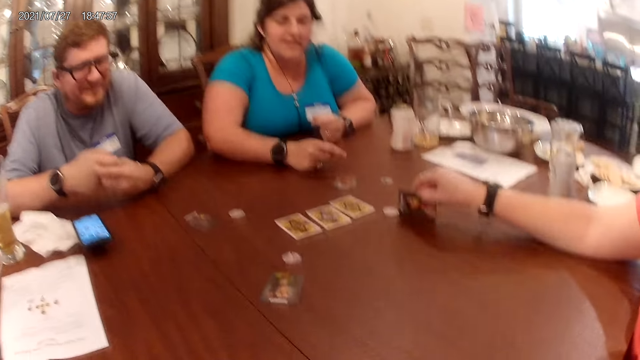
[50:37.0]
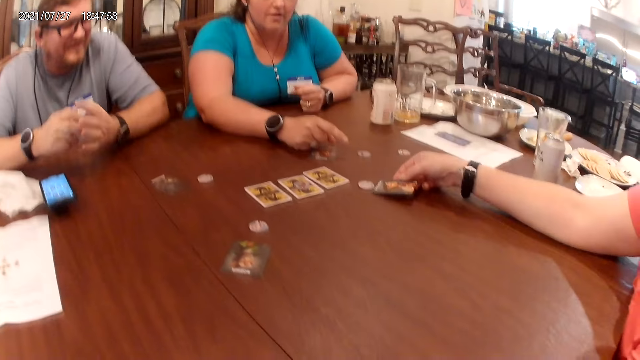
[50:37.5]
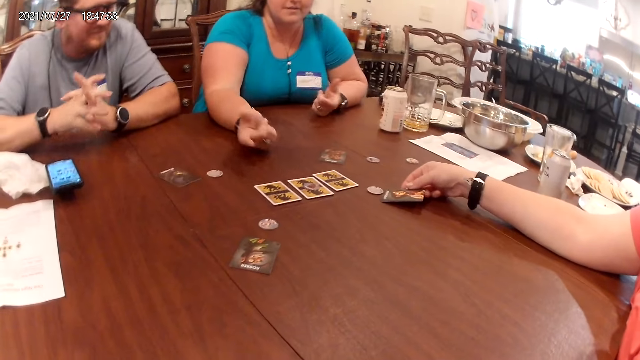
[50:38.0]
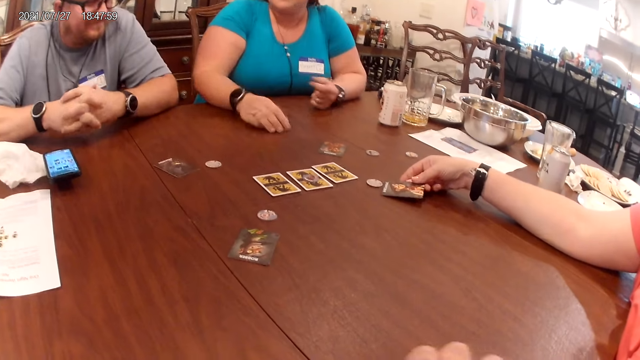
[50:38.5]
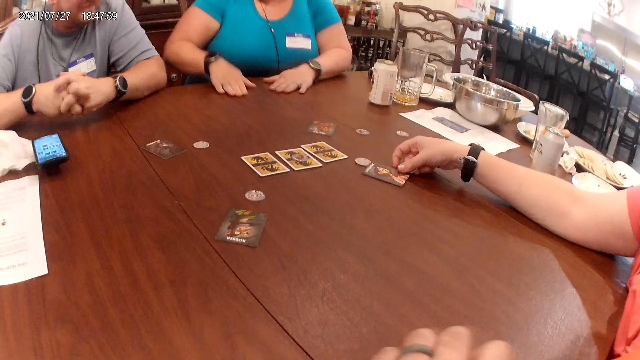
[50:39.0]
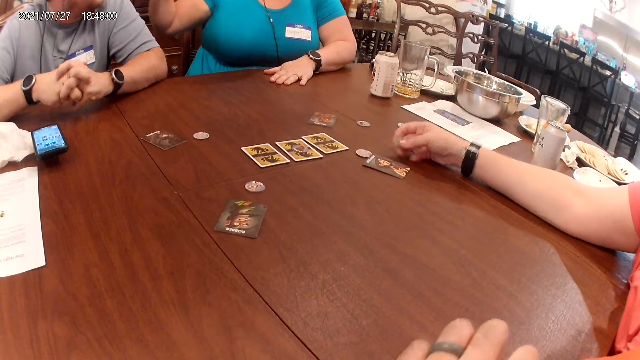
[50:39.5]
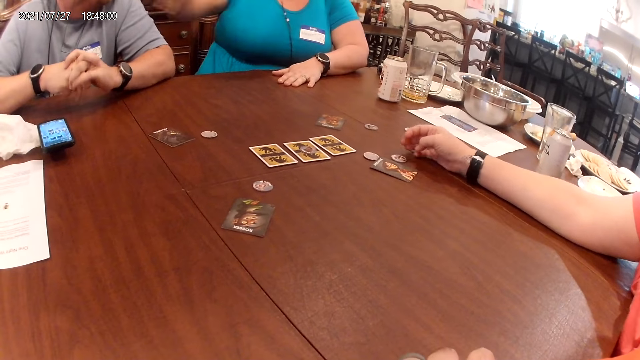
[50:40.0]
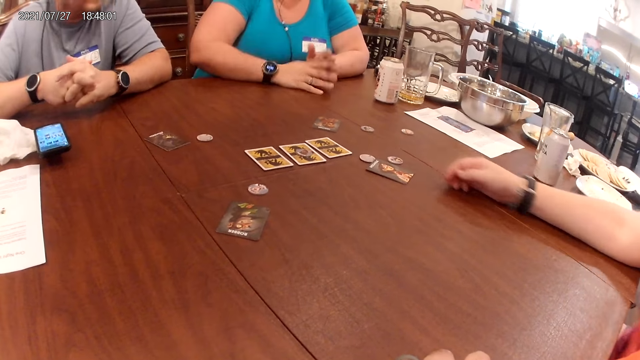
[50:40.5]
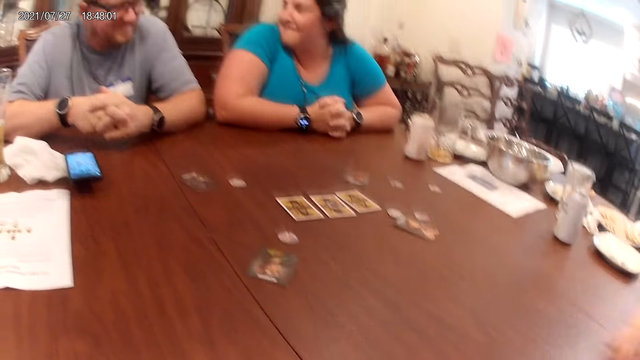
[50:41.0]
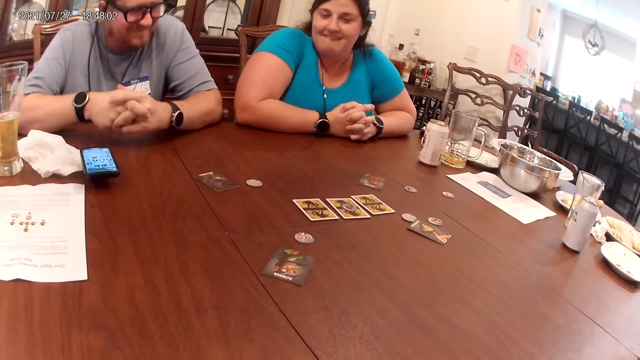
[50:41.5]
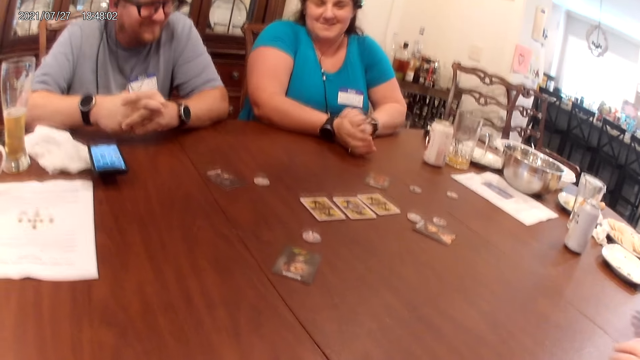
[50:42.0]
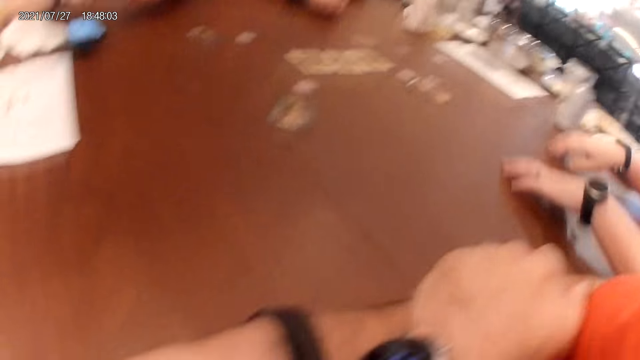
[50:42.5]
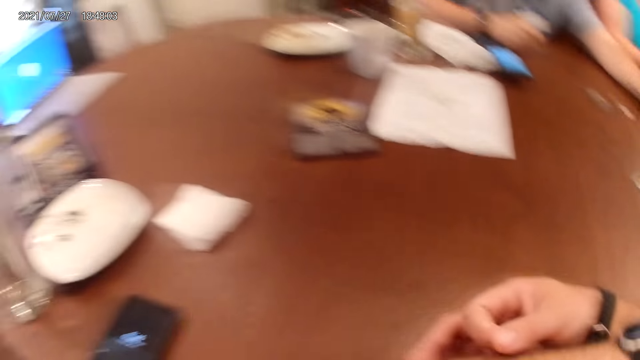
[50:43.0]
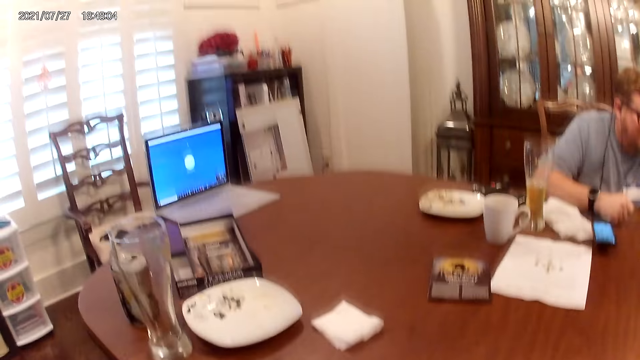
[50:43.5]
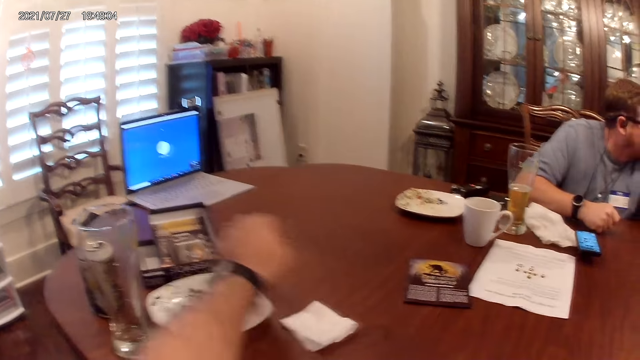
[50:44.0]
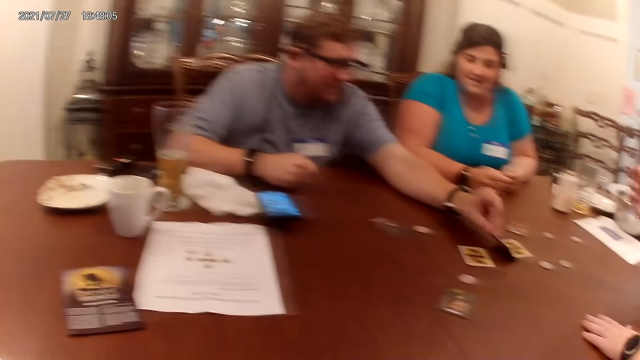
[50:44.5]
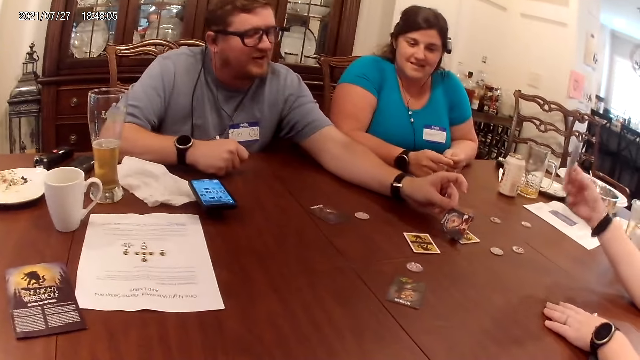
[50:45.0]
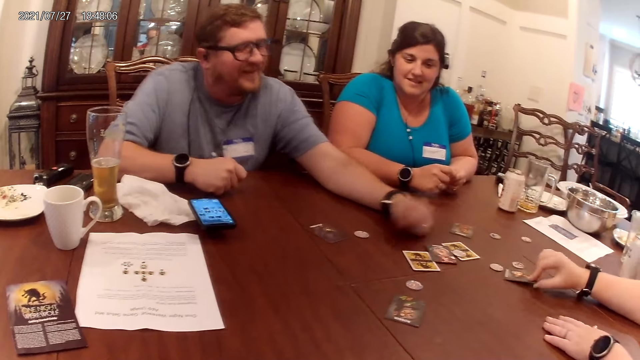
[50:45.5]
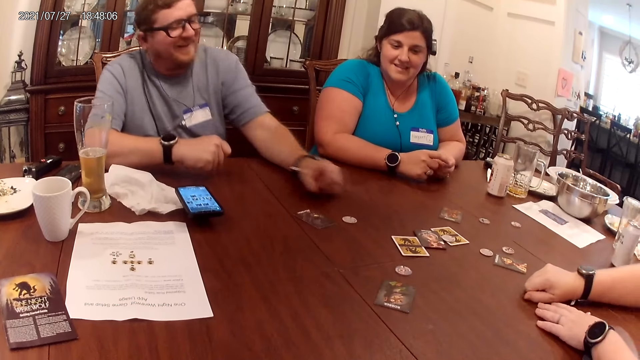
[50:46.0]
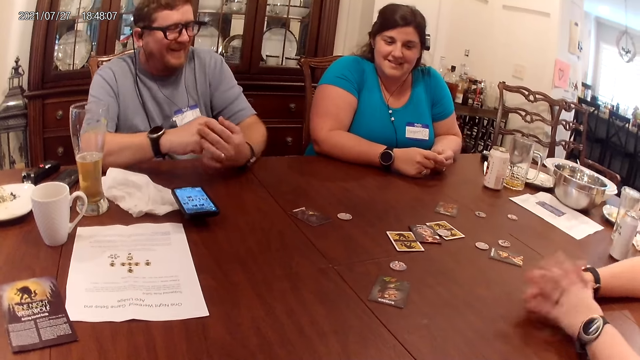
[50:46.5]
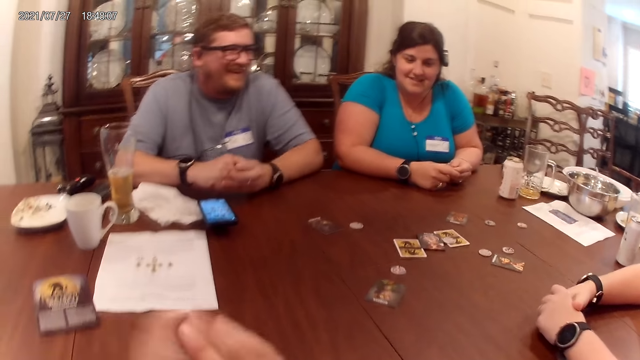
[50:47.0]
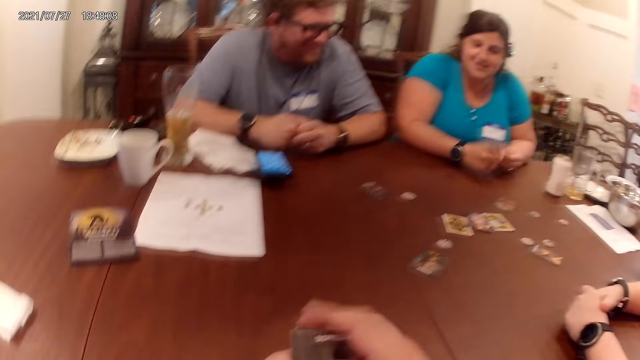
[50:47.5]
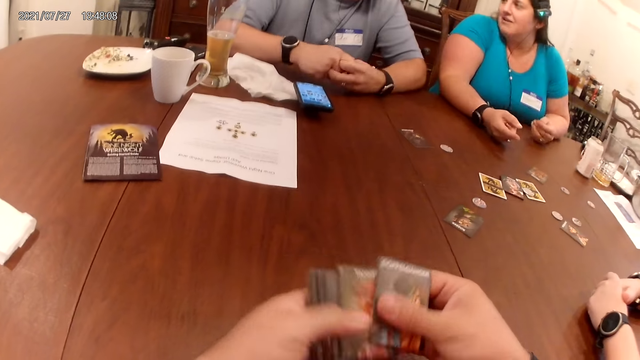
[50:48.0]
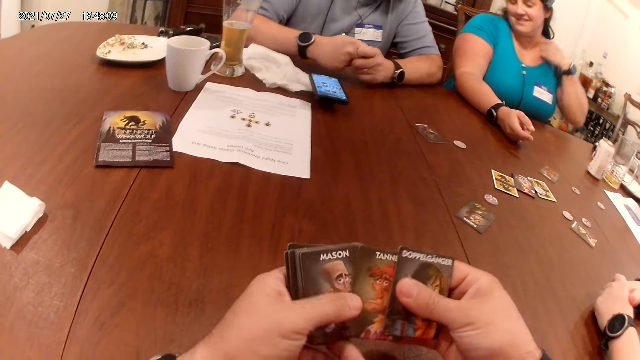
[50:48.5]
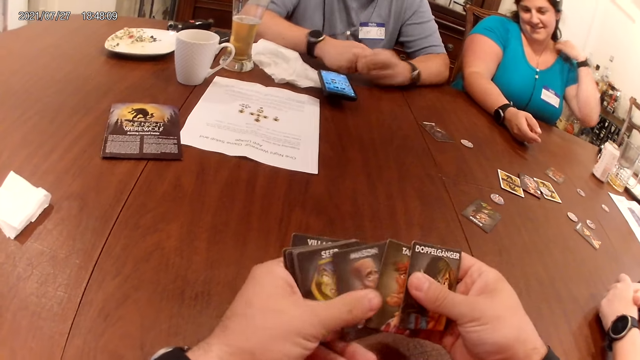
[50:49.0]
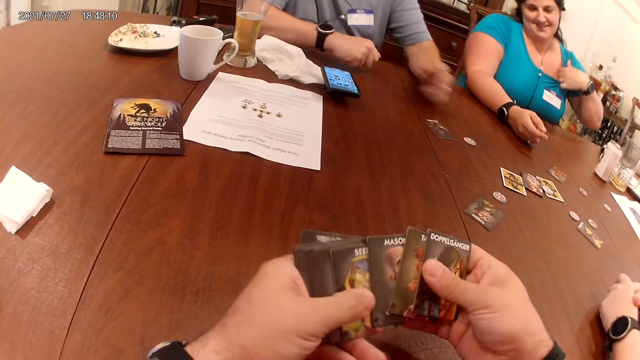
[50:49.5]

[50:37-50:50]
A woman drops a token on the table. Another woman taps the table with both hands. The first woman flips a chip on the table with her right hand. The camera wearer picks some cards from a carton on the table with his left hand. A man flips a card on the table with his left hand. The first woman drops a card on the table with her right hand. The camera wearer picks up a card. He arranges some cards with his hands.

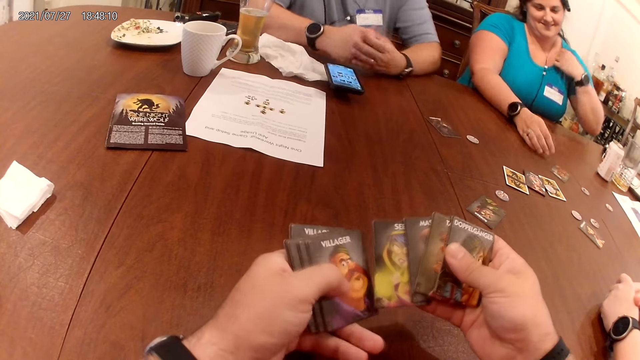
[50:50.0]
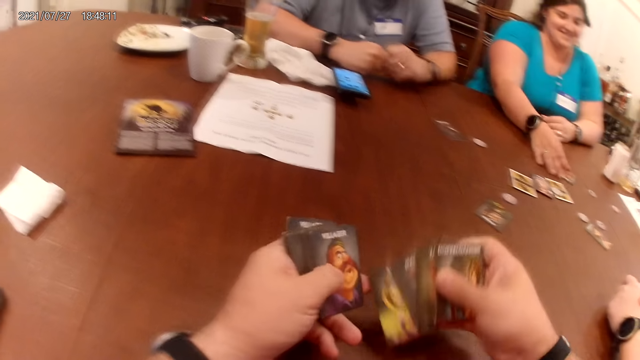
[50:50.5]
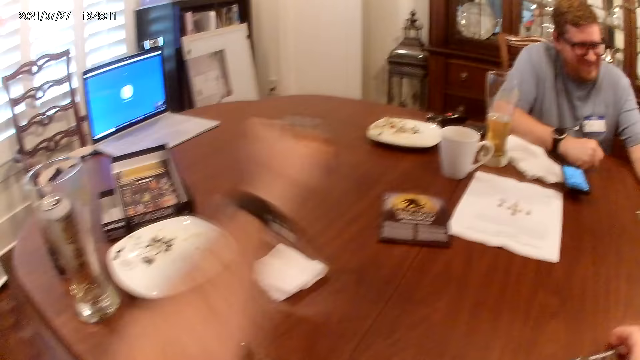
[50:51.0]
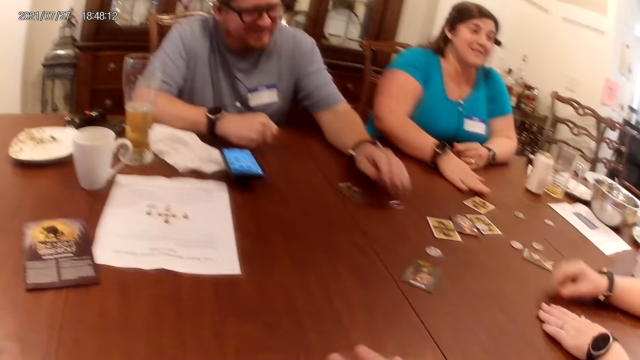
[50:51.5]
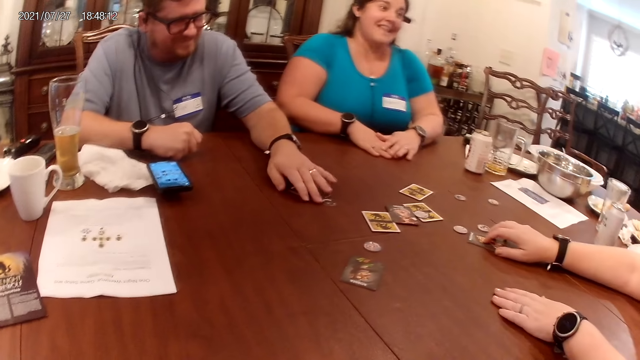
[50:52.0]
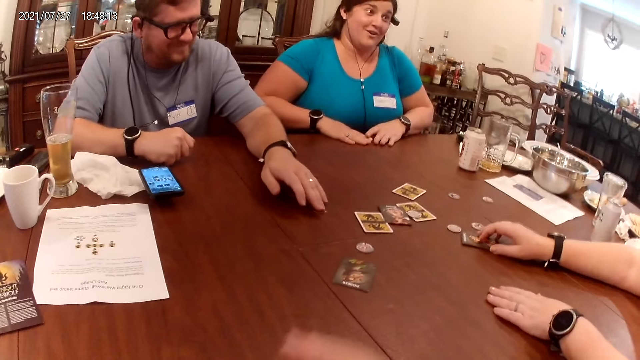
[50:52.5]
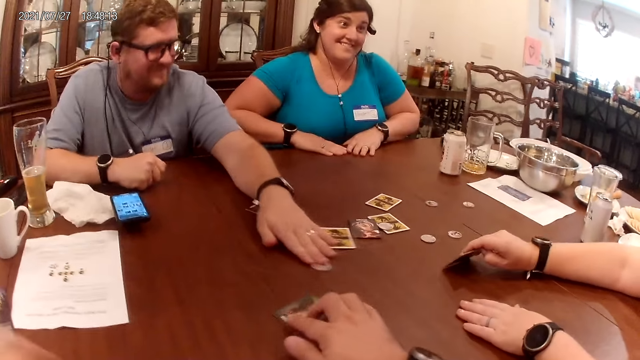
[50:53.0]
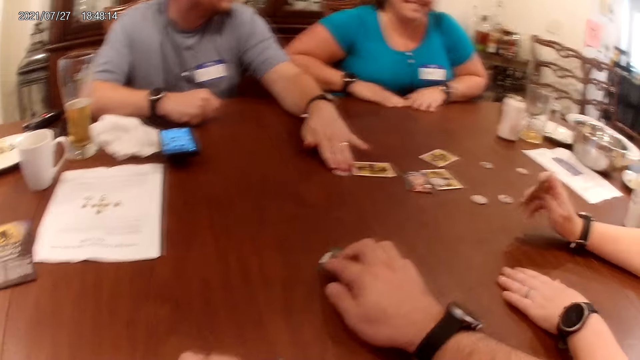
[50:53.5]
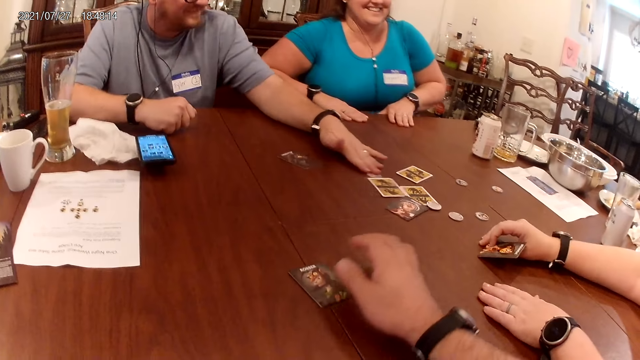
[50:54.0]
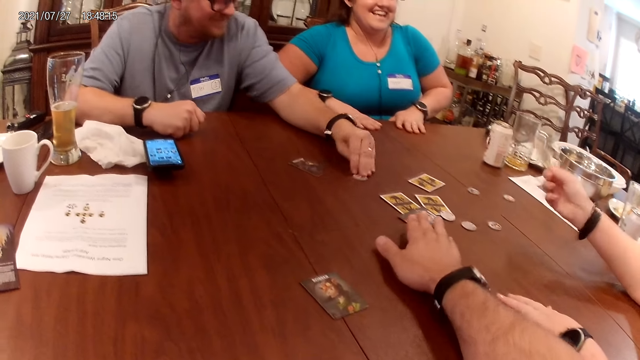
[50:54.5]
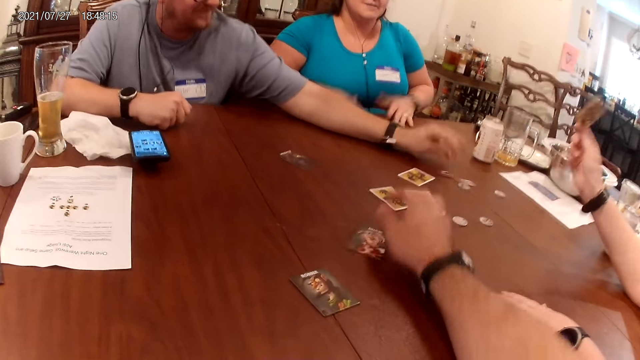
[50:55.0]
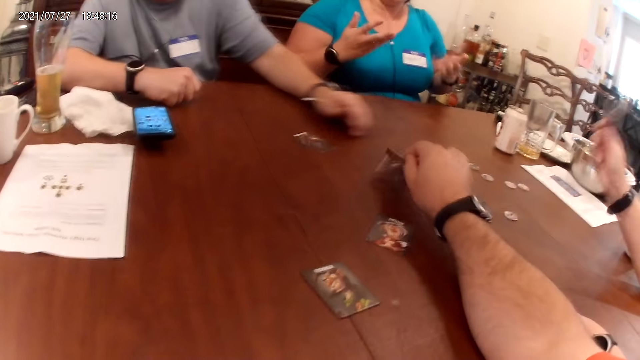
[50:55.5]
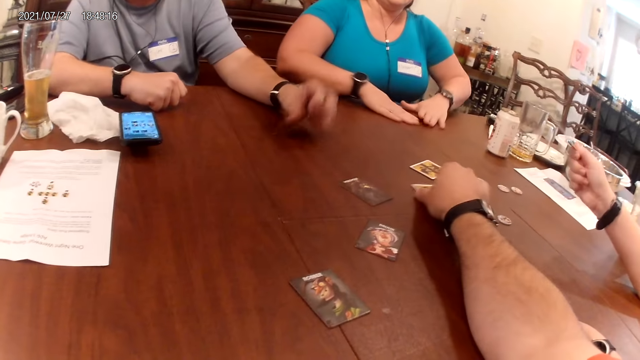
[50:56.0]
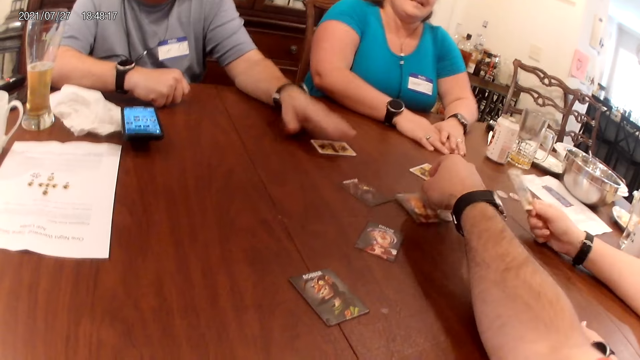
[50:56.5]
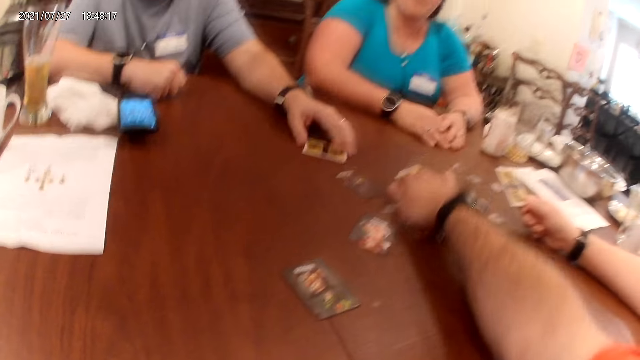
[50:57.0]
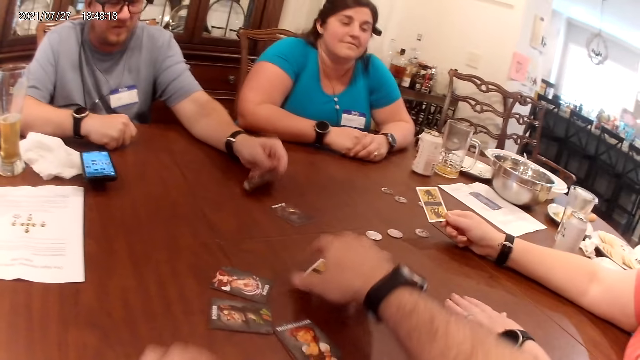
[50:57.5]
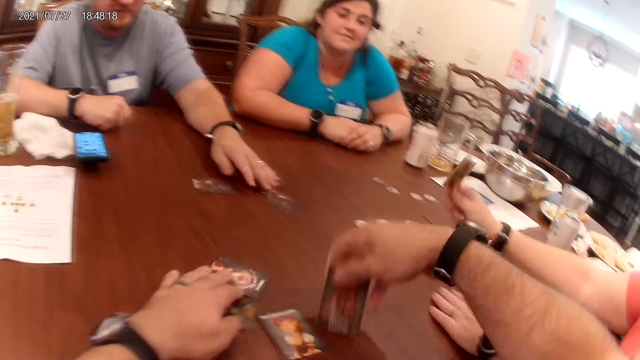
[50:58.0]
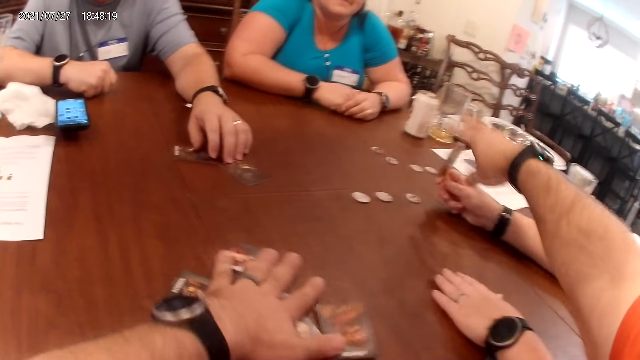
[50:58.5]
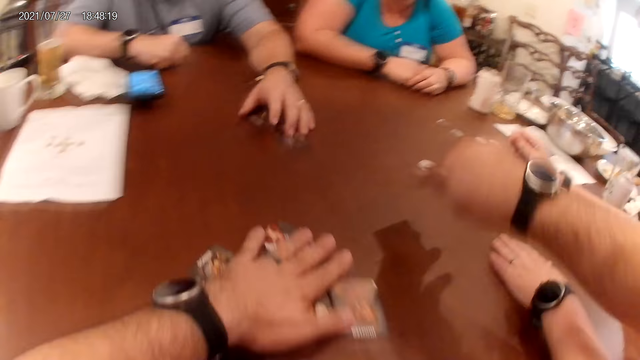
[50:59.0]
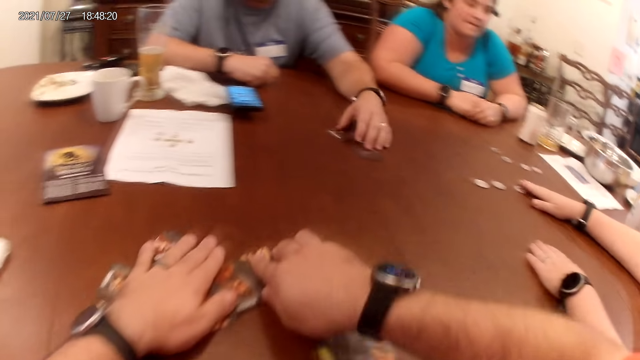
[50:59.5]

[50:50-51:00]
A woman touches a card on the table. The woman moves the card on the table with her right hand. The camera wearer drops the cards in the carton on the table. A man moves a chip on the table with his left hand. The camera wearer gathers the cards on the table. The man moves a card on the table with his left hand. The man moves the chip on the table with his left hand. Another woman picks up a card on the table with her right hand. The man moves the chip on the table with his left hand. The camera wearer moves a card on the table with his right hand. He flips the card on the table with his right hand. The first woman touches the table with both hands. The man flips the card on the table with his left hand. The camera wearer flips the card on the table with his right hand. He moves some cards on the table with his right hand and picks up the card on the table with his right hand. The man moves some cards on the table with his left hand. The camera wearer moves the cards under his left hand on the table and collects a card from the other woman with his right hand.
